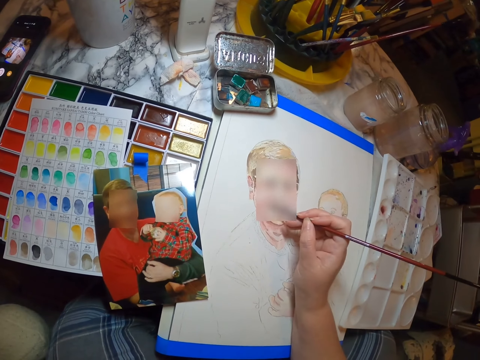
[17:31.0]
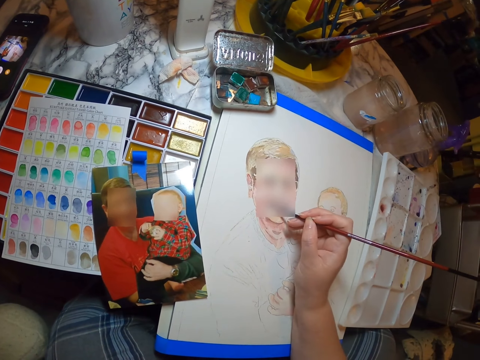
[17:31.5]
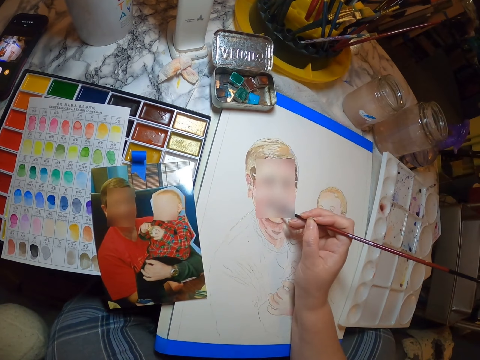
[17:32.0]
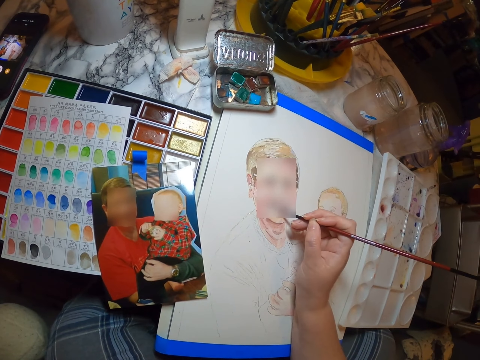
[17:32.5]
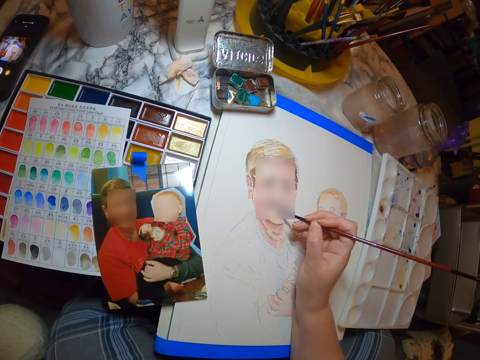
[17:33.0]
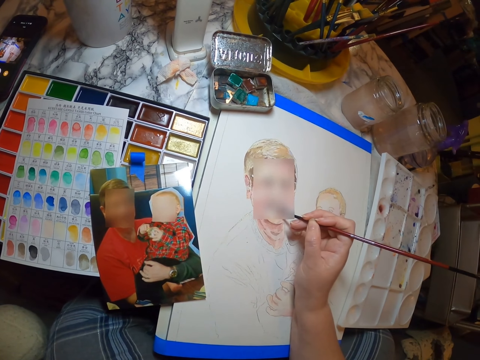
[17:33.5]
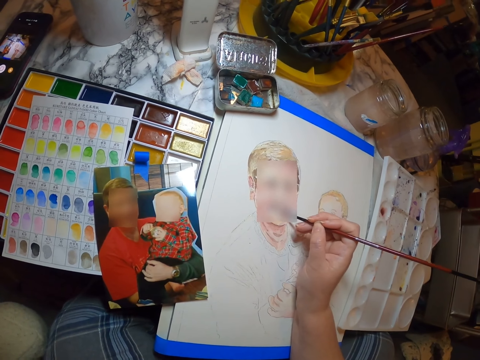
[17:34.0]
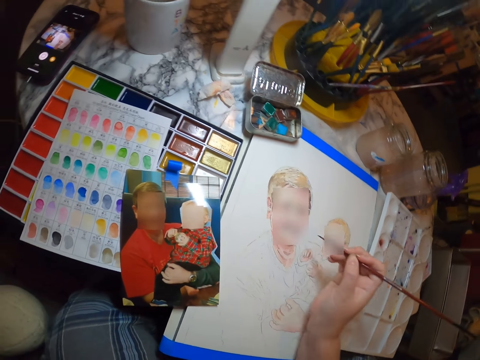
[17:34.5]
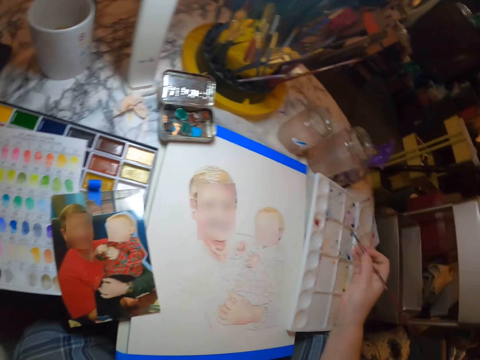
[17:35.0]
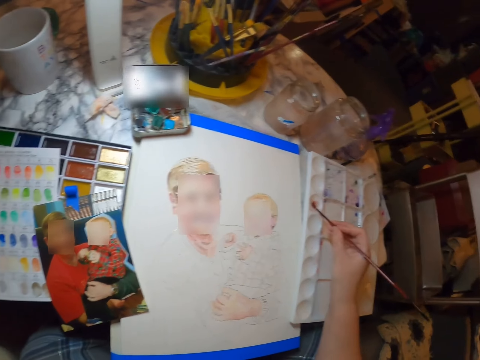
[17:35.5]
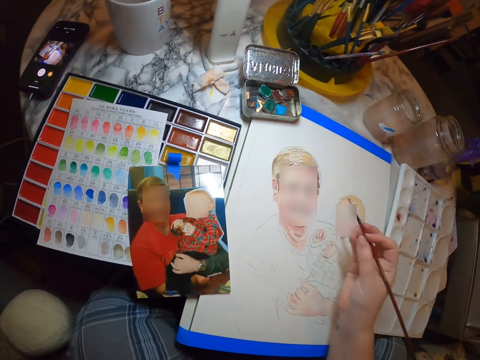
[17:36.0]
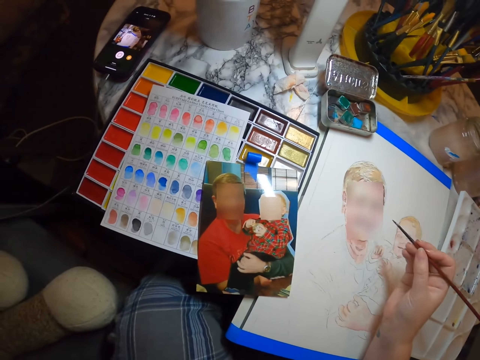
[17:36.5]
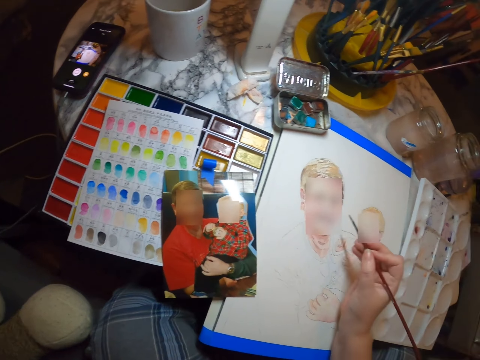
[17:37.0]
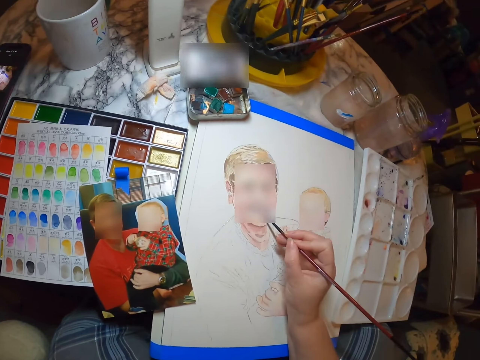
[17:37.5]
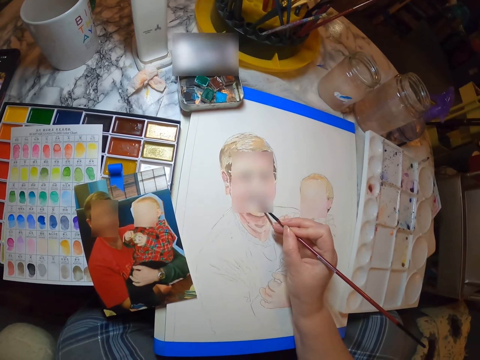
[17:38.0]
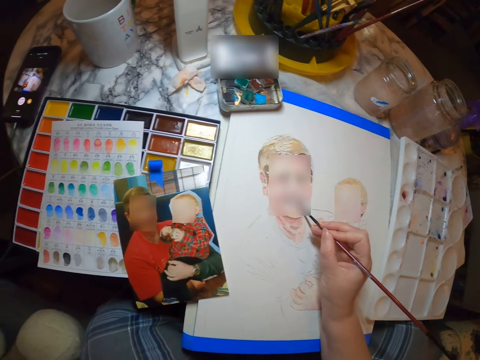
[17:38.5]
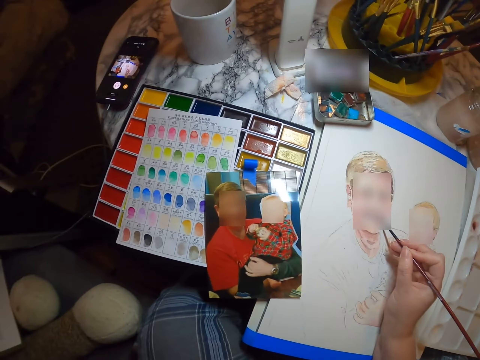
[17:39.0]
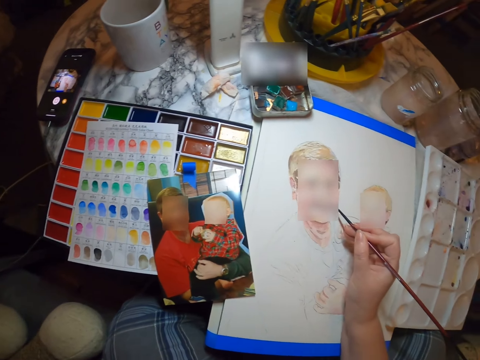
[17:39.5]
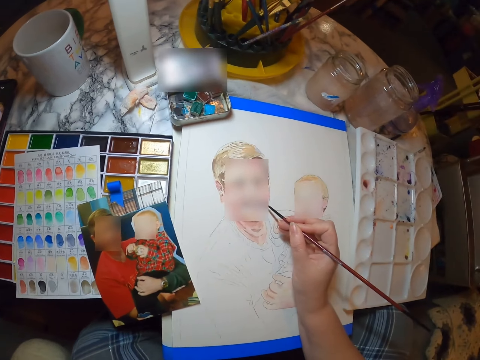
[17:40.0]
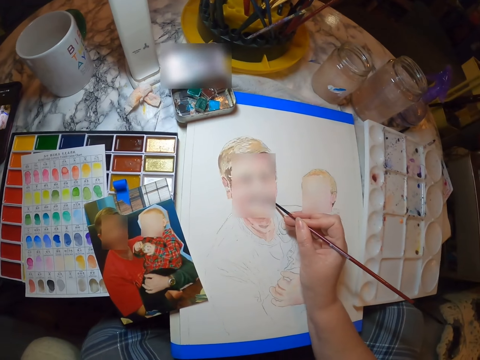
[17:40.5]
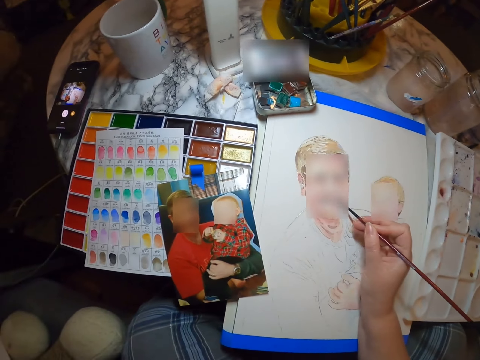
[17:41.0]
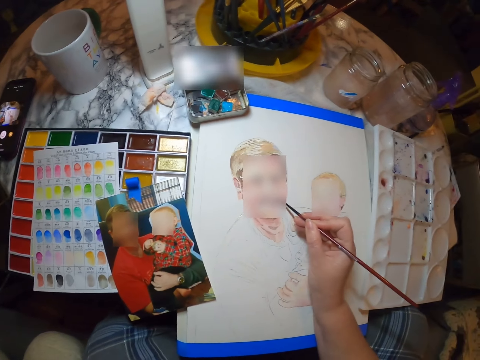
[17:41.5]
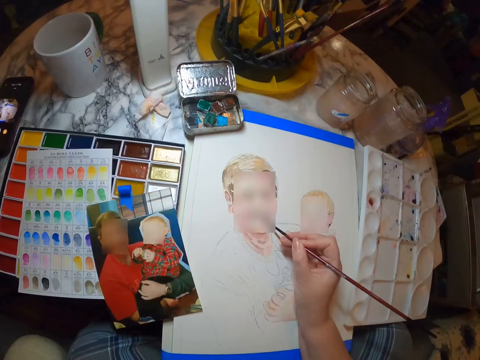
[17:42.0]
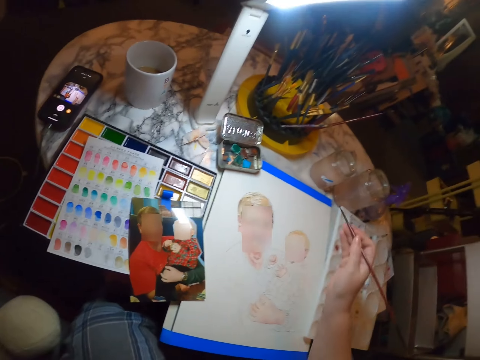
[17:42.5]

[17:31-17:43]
The camera wearer scoops the color with the painting brush. They draw the portrait with the painting brush. They look at the photo.

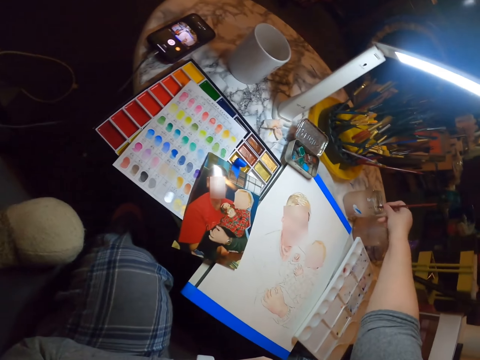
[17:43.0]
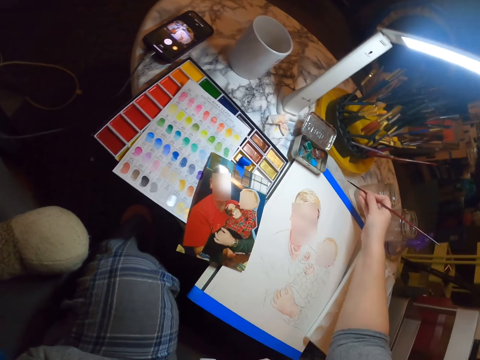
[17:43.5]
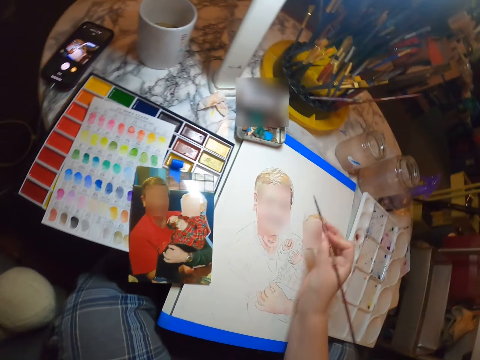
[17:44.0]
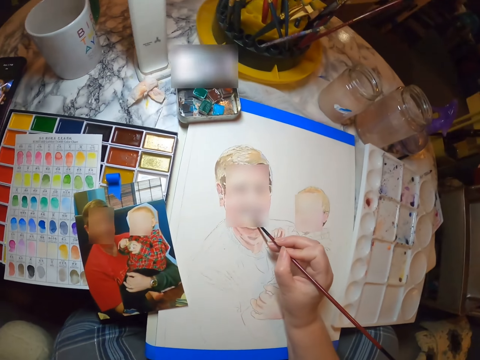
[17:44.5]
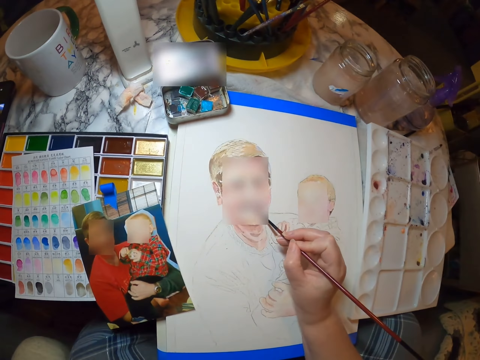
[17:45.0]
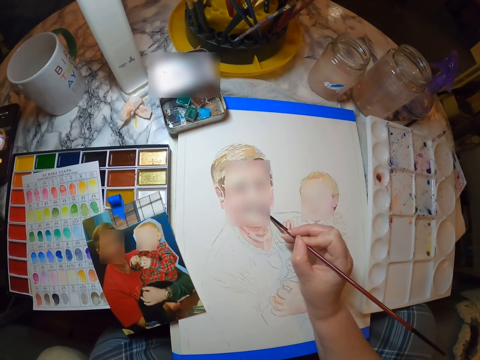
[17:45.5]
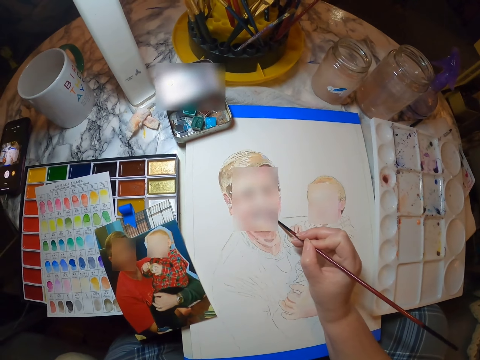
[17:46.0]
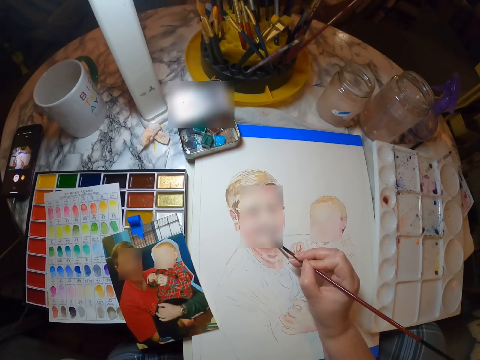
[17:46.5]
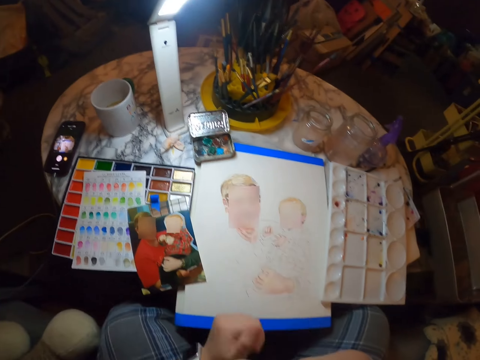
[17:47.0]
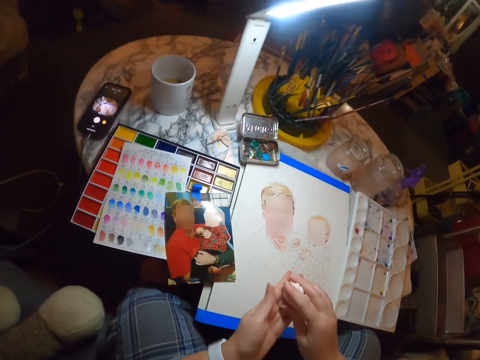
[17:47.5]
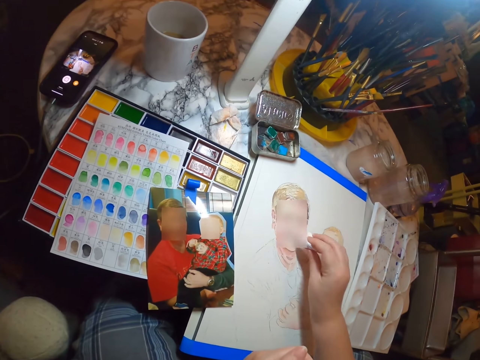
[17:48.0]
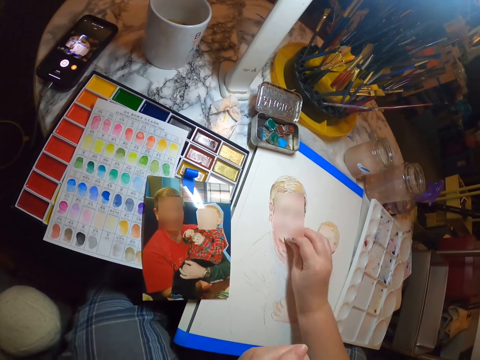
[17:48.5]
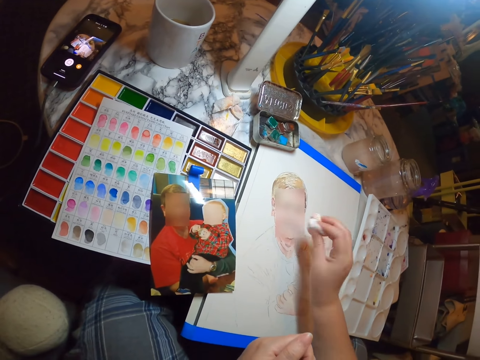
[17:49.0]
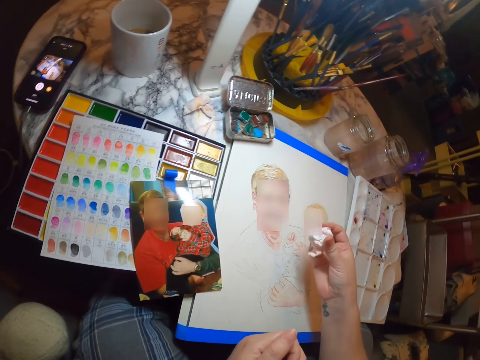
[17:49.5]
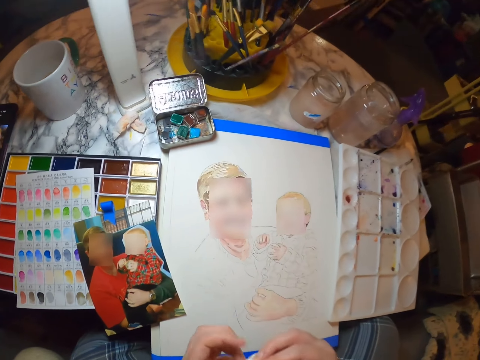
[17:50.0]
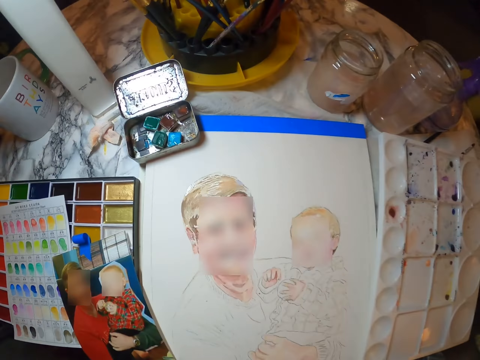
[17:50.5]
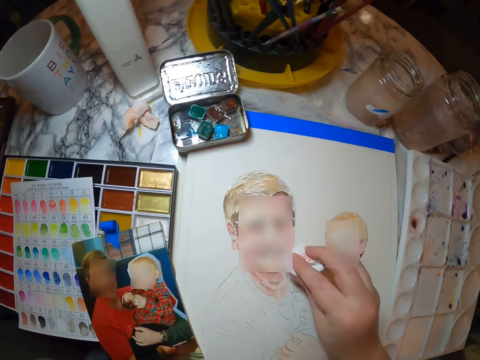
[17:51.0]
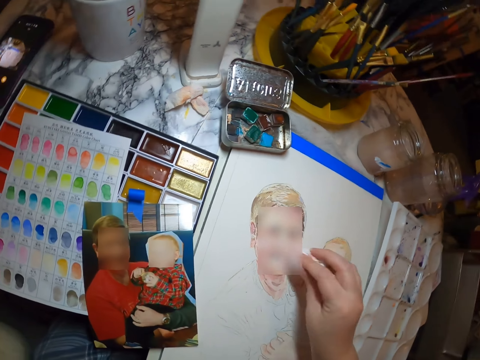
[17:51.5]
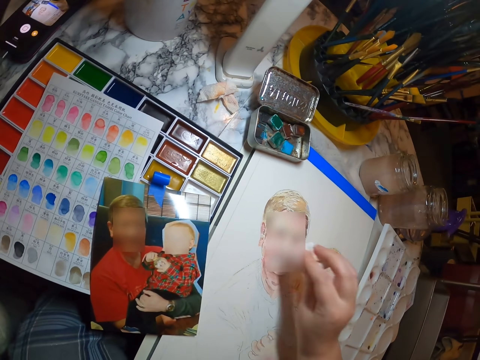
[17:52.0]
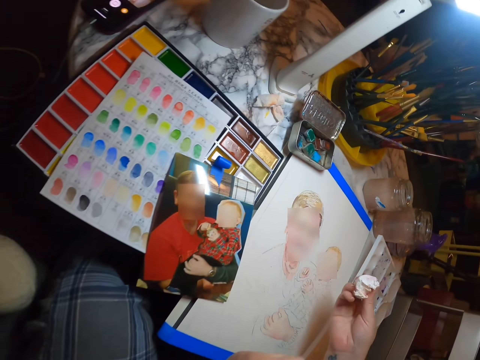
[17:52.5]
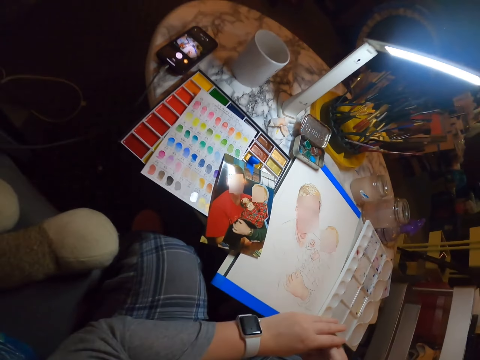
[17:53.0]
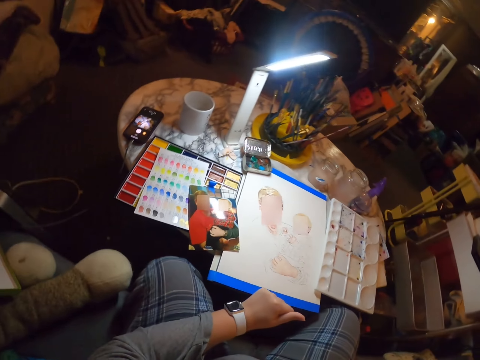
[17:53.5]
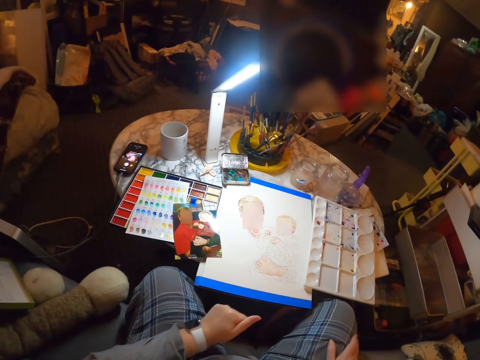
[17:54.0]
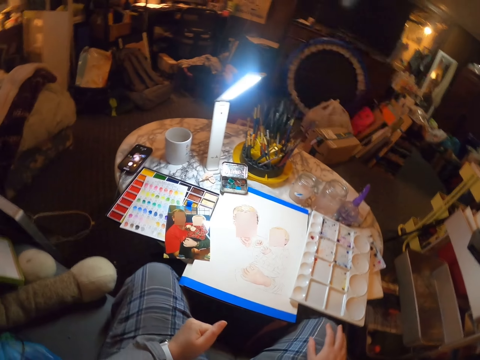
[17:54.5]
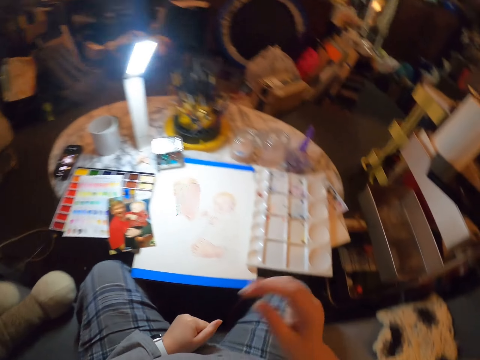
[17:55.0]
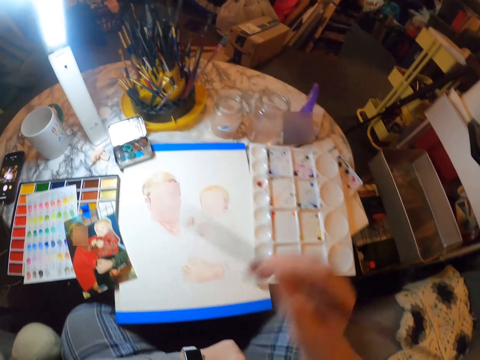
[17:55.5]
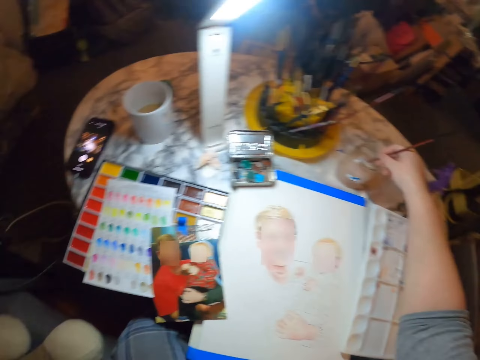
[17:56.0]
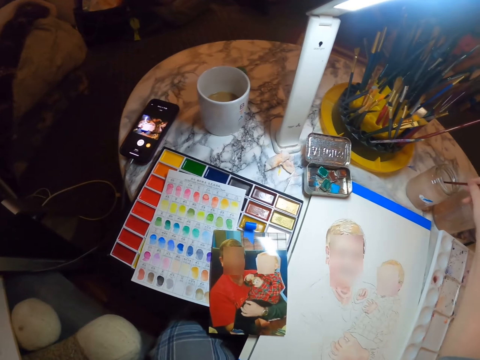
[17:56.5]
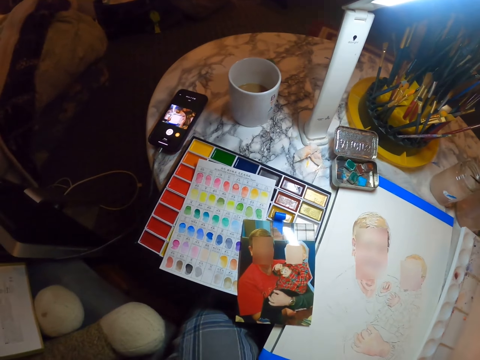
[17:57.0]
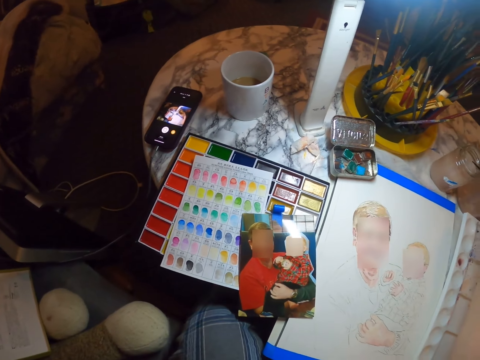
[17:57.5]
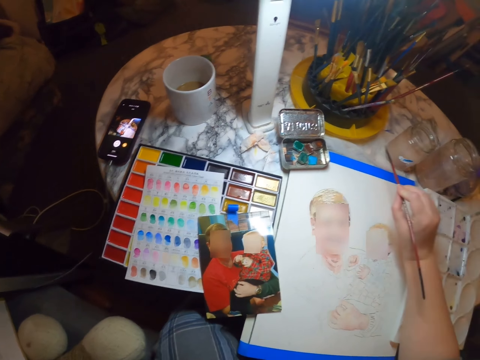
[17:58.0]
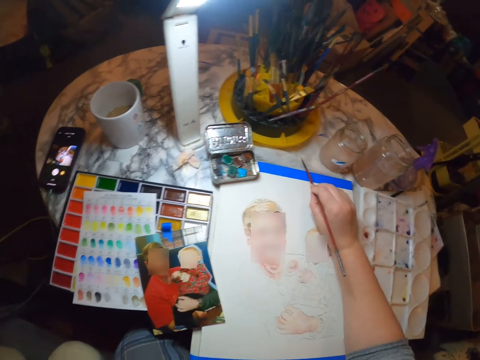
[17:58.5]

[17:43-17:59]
The camera wearer puts the painting brush in water in the tin. She draws the portrait with the painting brush. She wipes the portrait with a tissue. She holds the tissue paper with her hand. She stares at the table. She takes the paintbrush. She puts the painting brush in water in the tin.
